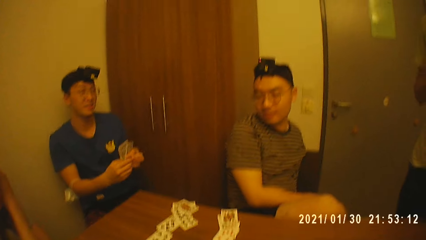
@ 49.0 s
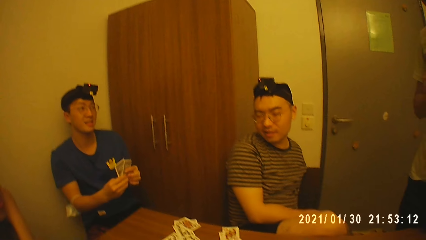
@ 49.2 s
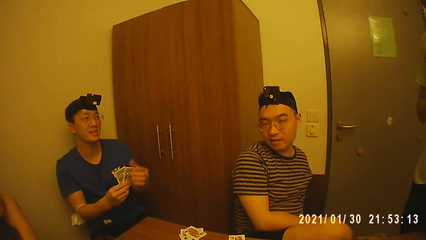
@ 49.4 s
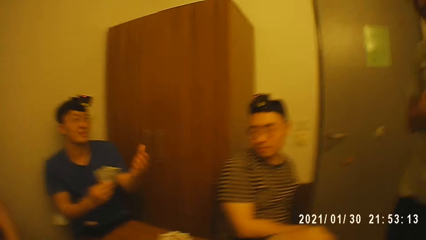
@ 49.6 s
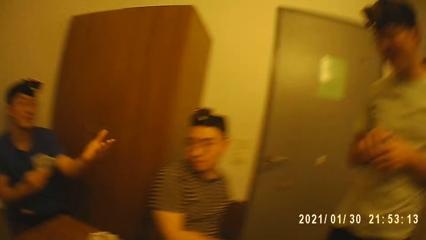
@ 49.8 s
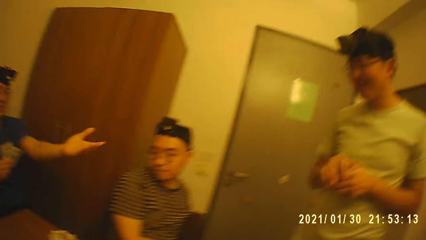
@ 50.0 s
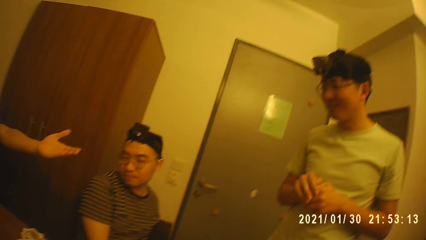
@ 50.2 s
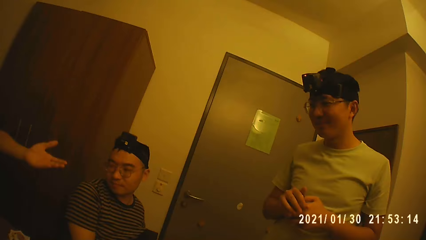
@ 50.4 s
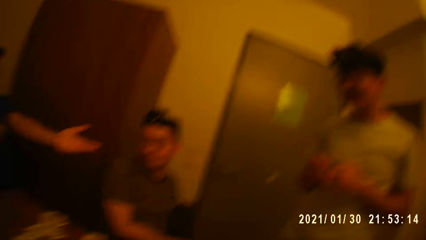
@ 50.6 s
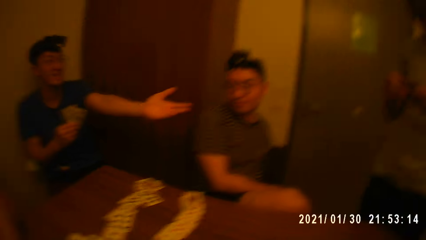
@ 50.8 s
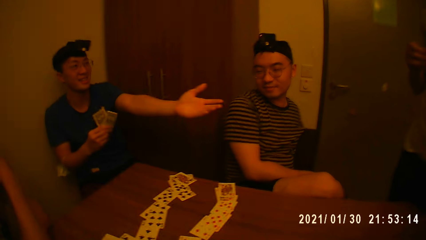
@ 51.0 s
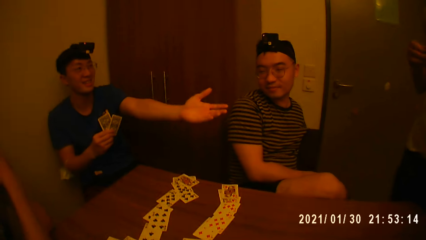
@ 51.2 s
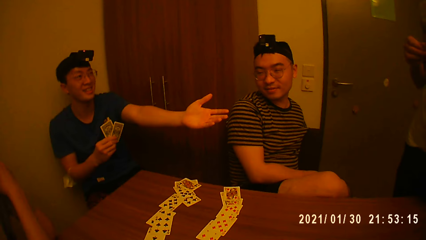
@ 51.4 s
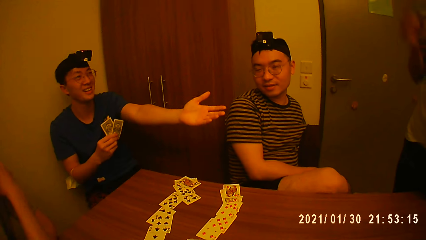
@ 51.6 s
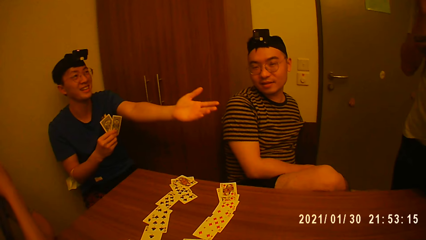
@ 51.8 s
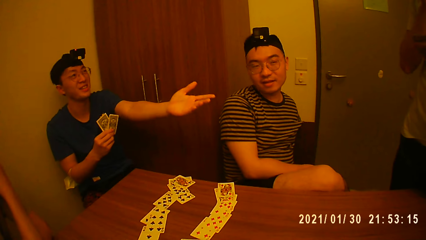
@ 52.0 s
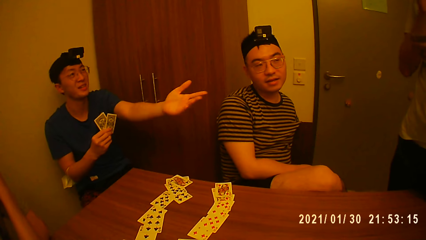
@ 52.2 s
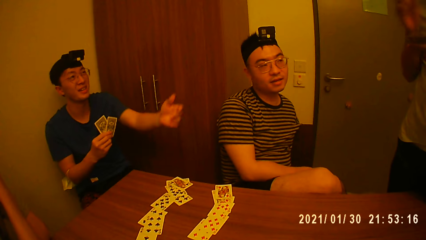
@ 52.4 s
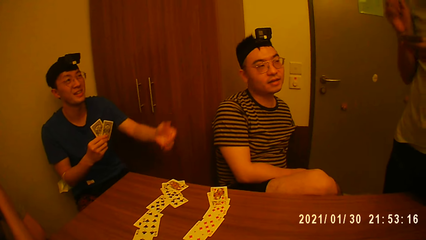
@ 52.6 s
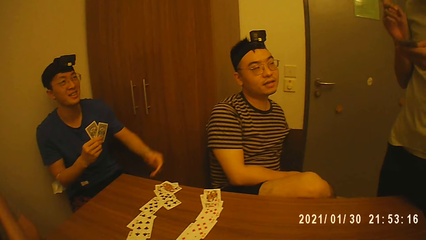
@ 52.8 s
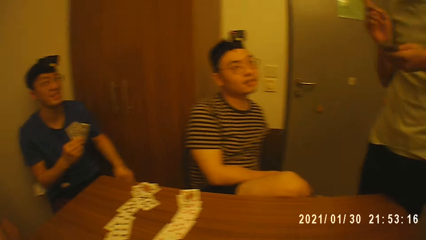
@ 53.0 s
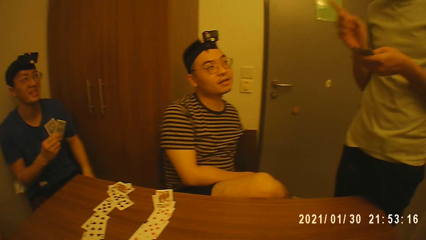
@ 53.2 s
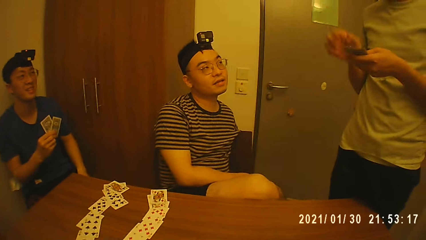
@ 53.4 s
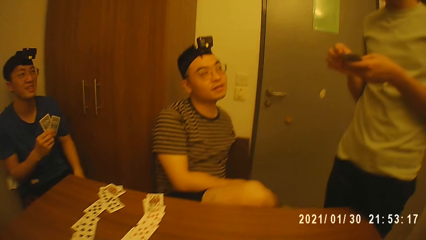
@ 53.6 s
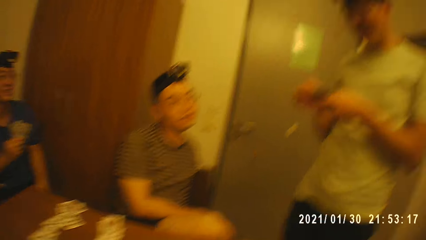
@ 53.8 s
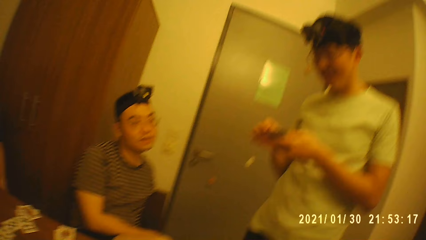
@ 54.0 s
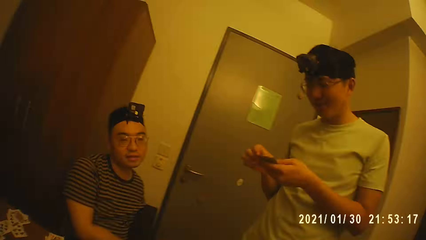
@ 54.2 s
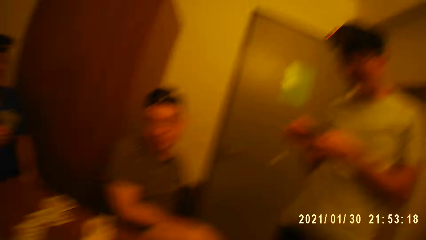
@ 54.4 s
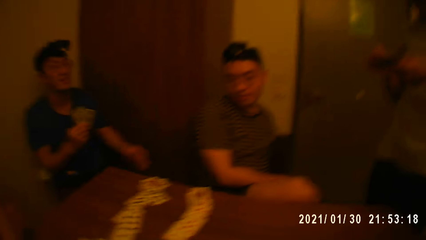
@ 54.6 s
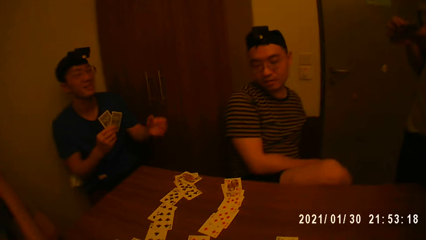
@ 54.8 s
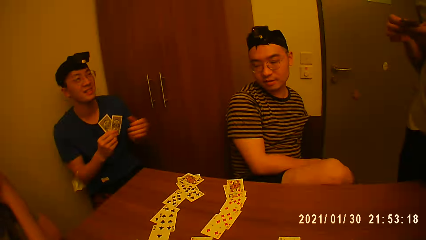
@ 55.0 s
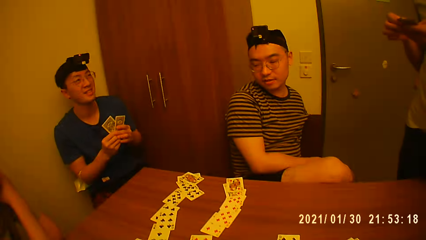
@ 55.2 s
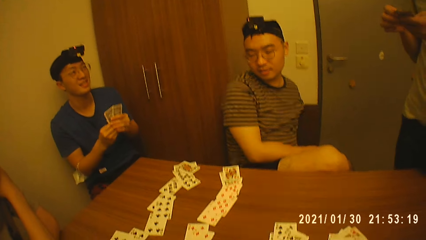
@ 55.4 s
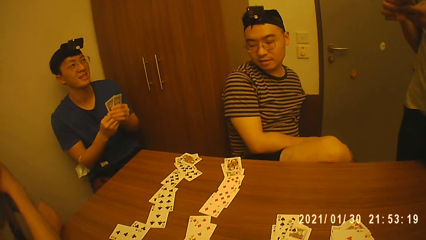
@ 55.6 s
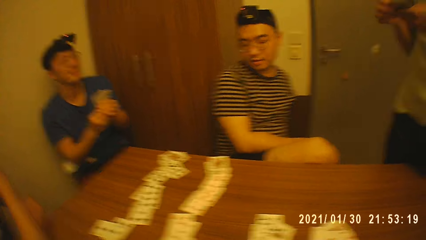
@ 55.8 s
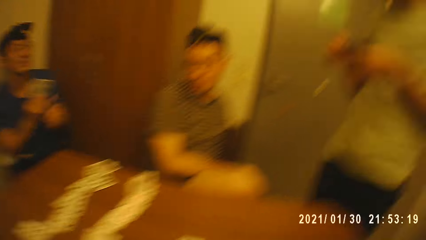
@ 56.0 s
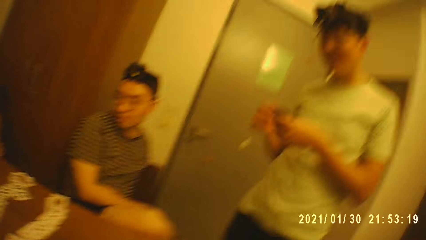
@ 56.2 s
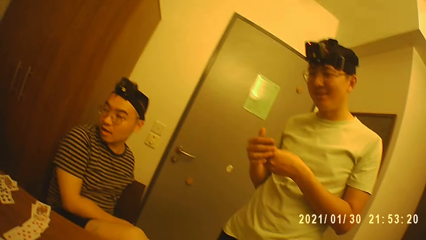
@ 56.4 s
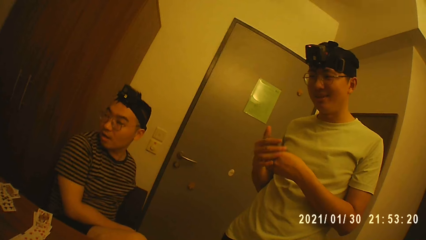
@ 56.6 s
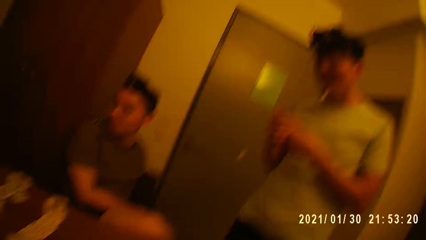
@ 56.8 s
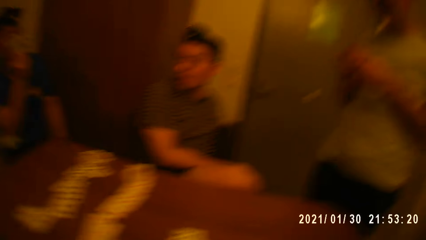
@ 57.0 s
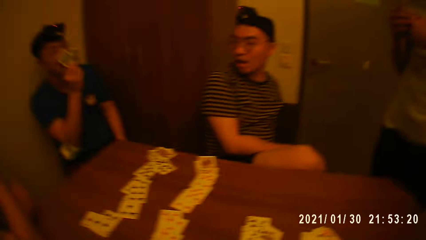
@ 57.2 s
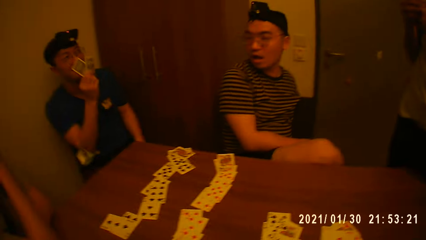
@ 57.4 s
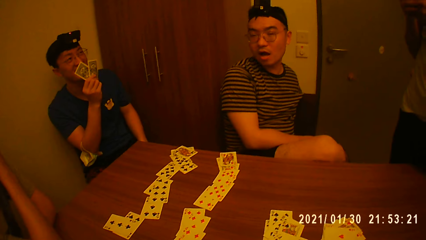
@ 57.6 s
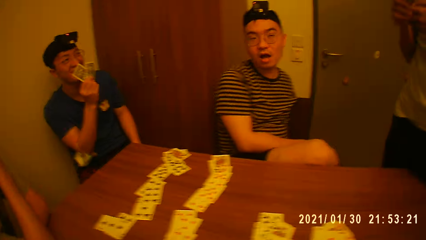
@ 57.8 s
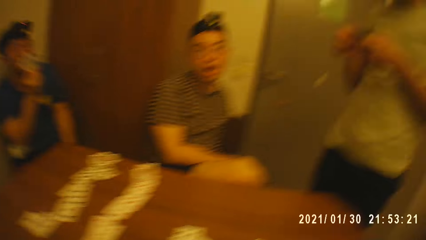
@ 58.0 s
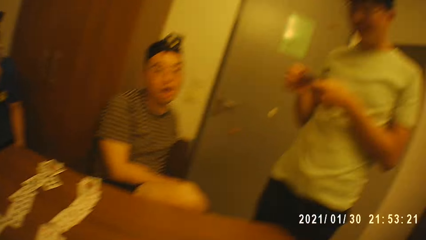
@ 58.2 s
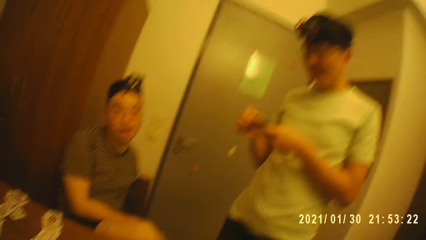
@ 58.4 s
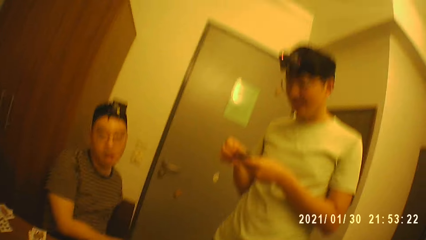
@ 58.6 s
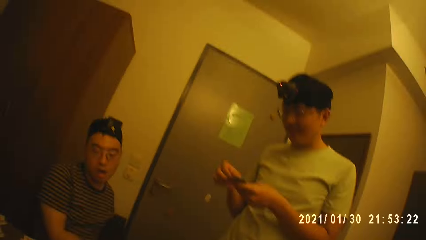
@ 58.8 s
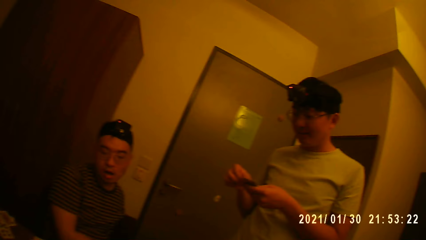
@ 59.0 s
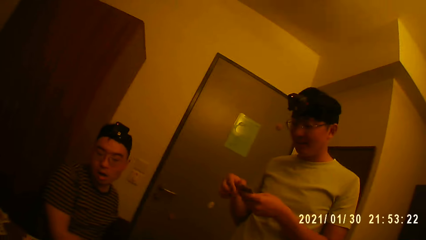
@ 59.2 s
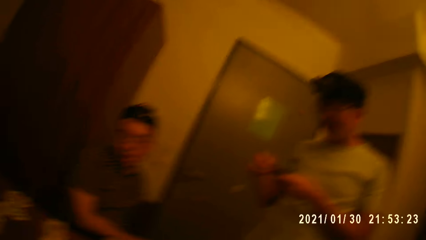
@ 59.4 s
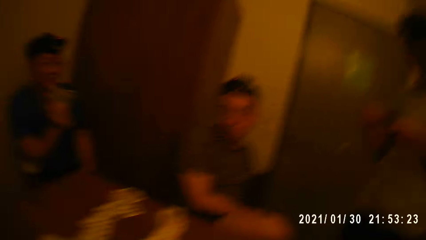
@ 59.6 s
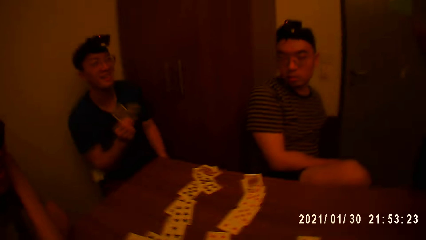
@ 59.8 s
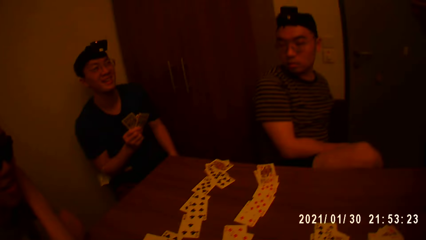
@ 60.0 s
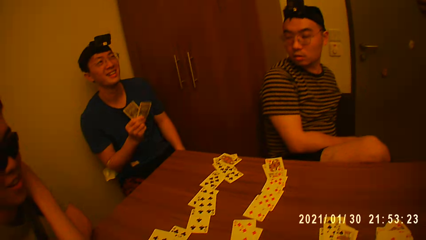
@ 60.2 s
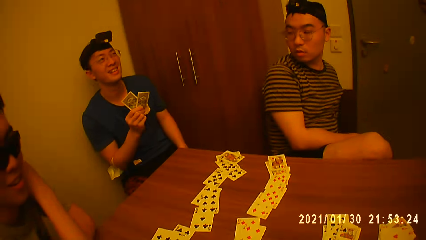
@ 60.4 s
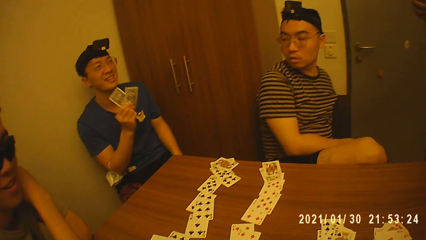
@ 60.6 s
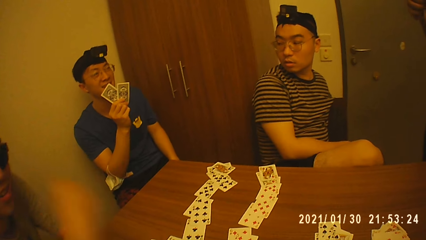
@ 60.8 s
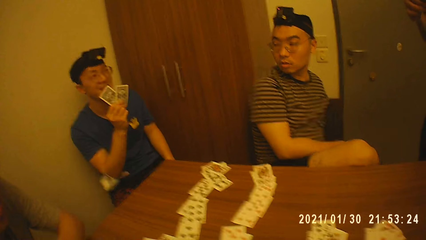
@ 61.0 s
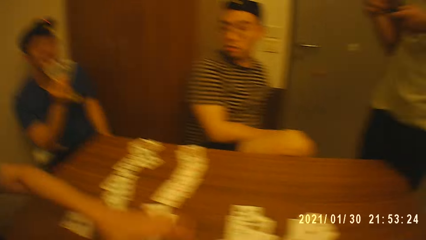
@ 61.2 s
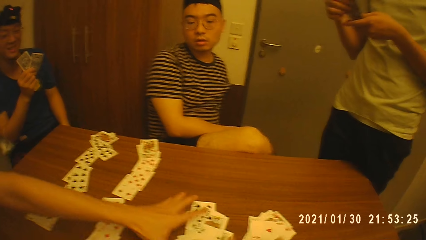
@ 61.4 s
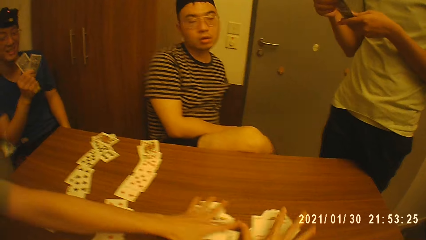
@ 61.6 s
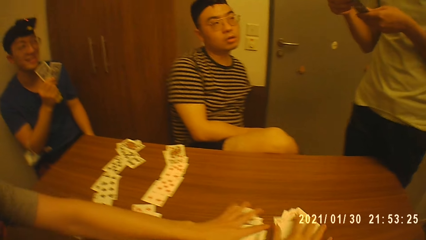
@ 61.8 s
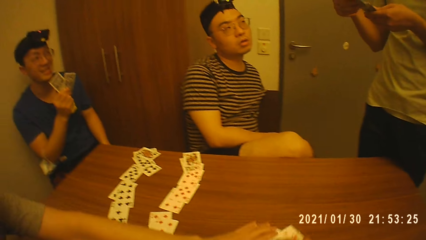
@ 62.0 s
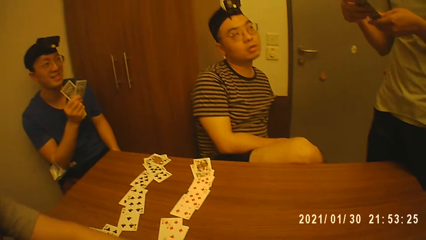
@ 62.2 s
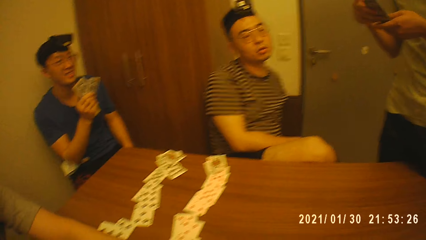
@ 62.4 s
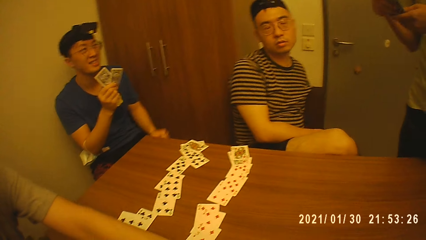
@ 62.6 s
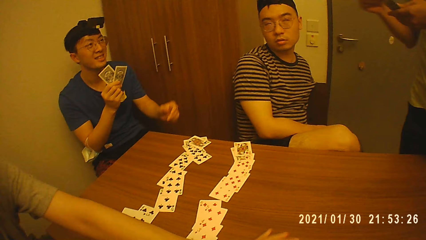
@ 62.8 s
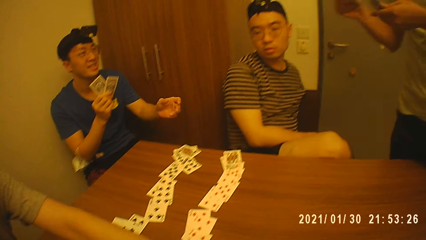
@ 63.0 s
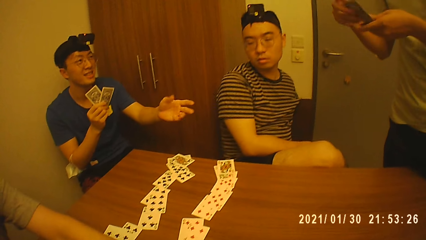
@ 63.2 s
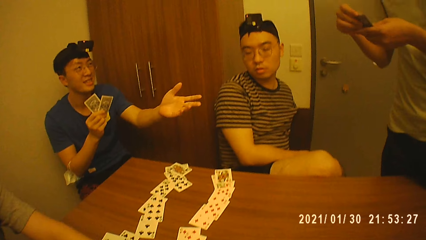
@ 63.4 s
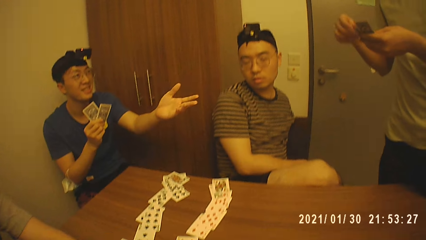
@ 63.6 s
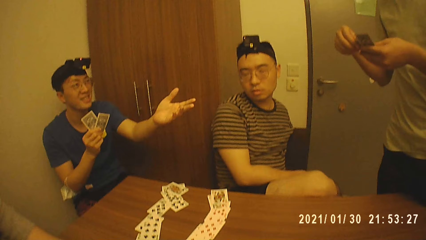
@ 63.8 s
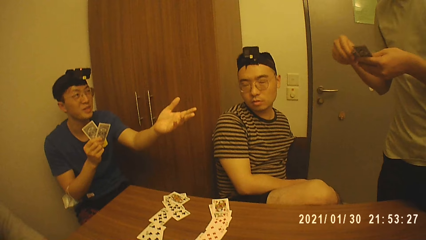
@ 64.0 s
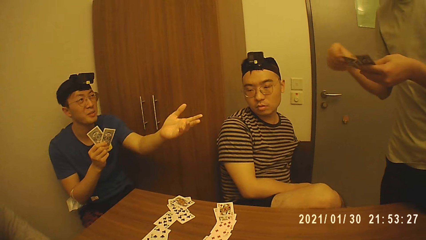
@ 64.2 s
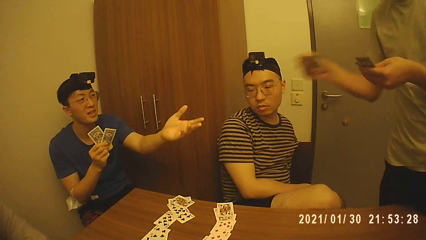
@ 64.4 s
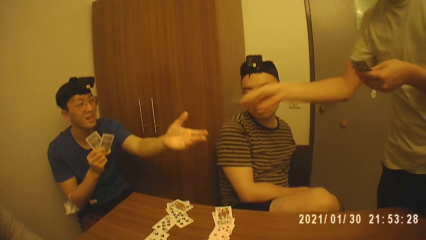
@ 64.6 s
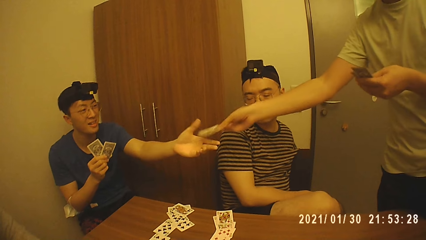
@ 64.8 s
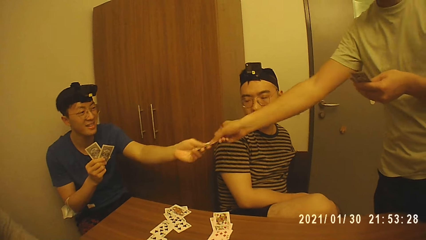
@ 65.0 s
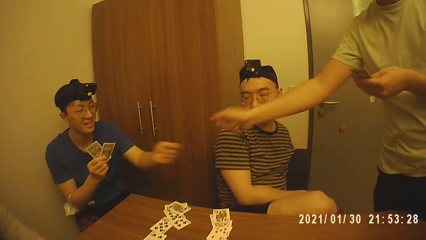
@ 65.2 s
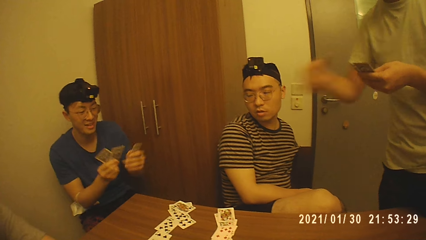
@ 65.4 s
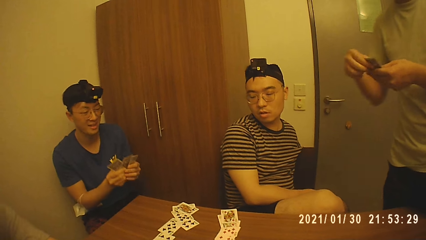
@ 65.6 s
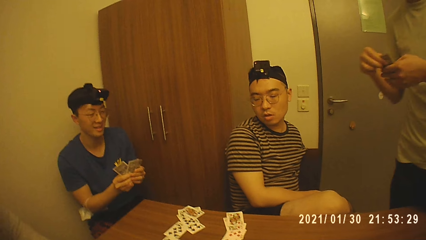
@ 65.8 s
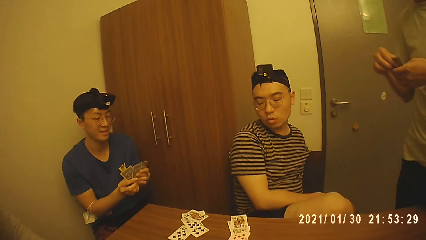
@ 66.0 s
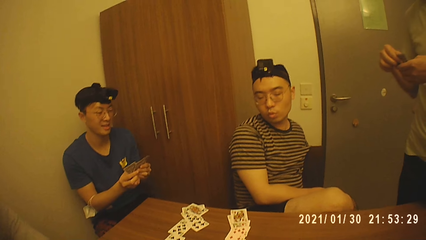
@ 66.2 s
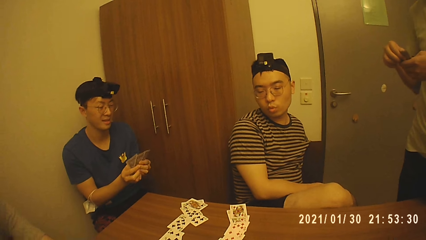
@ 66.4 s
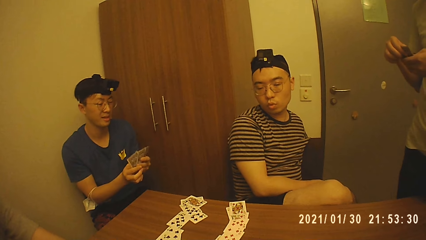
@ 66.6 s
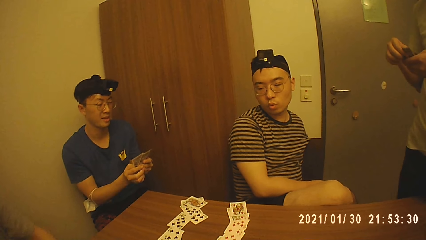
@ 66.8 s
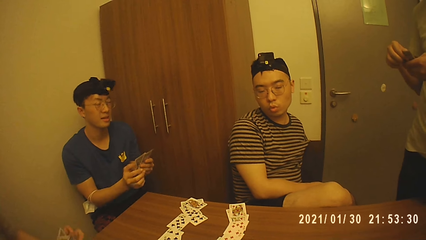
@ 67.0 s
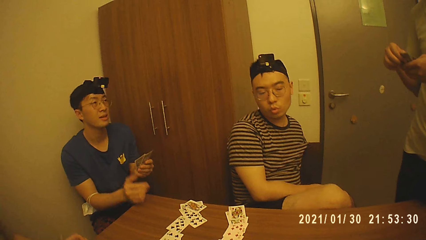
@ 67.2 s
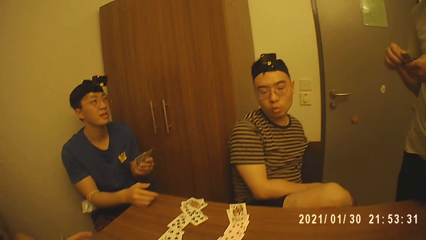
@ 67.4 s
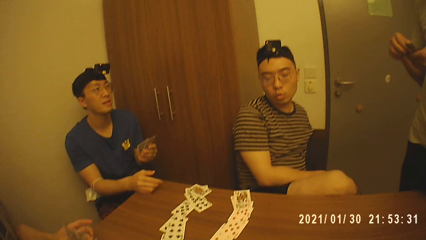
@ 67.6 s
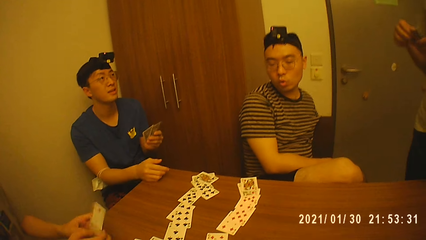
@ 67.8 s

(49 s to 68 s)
A man packs a card from the table. The camera wearer picks cards on the table. Another man gives a third man a card.
